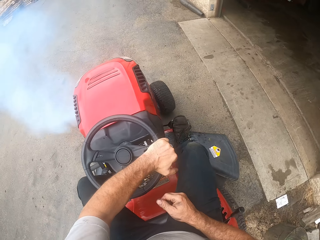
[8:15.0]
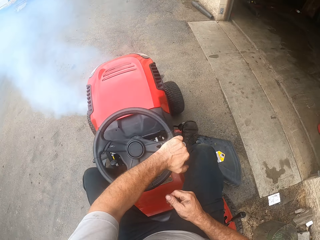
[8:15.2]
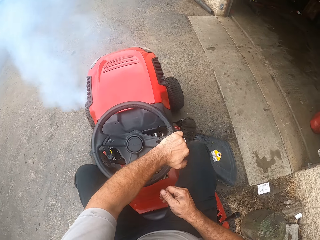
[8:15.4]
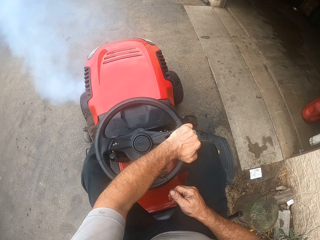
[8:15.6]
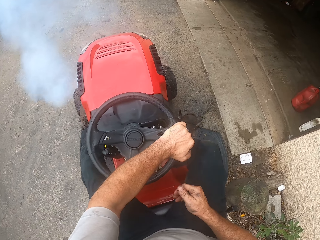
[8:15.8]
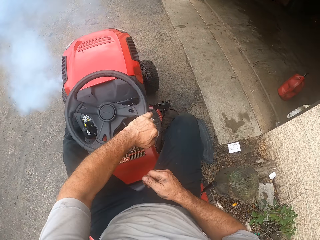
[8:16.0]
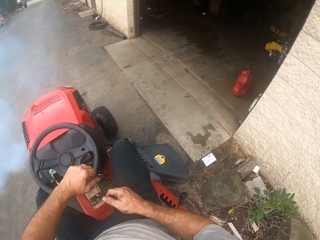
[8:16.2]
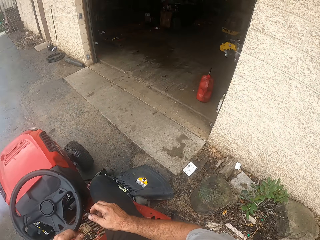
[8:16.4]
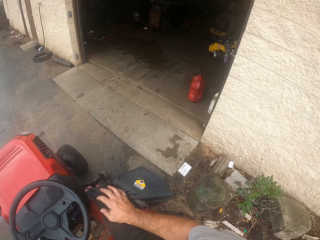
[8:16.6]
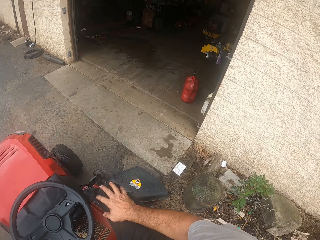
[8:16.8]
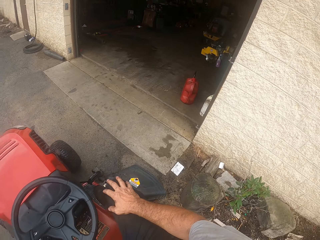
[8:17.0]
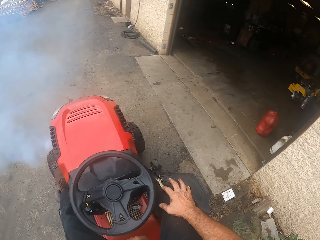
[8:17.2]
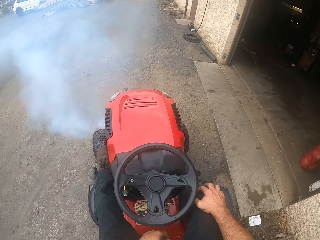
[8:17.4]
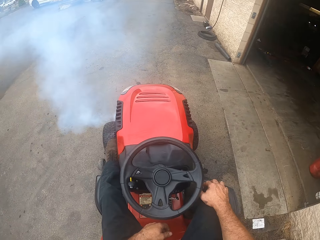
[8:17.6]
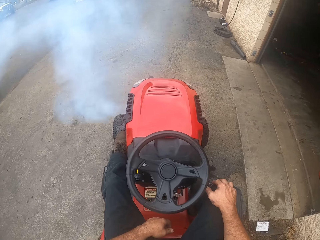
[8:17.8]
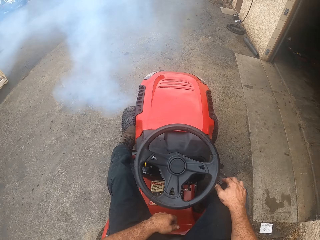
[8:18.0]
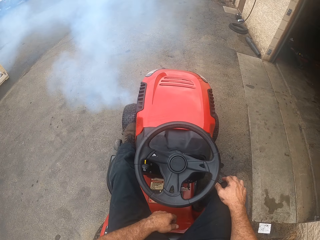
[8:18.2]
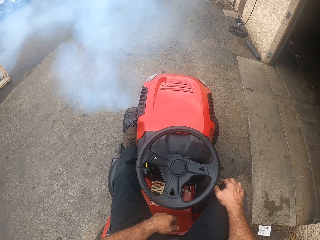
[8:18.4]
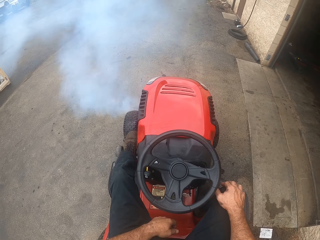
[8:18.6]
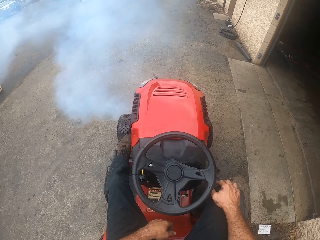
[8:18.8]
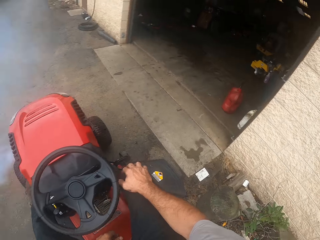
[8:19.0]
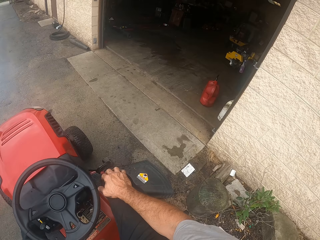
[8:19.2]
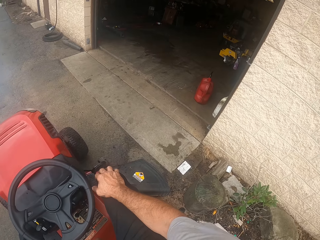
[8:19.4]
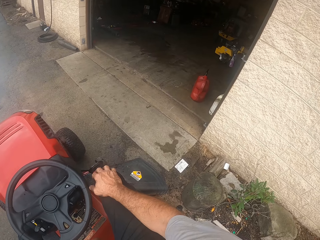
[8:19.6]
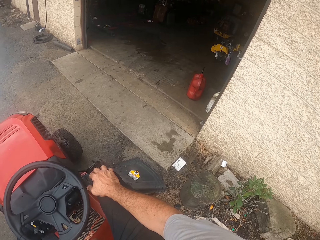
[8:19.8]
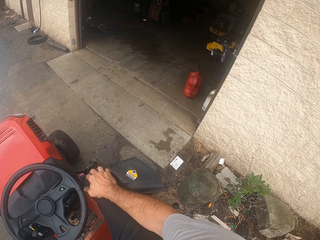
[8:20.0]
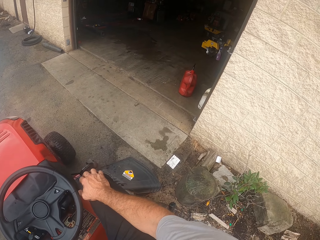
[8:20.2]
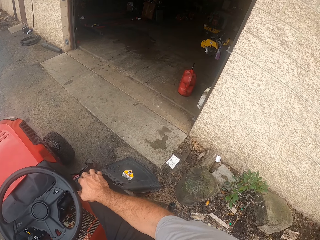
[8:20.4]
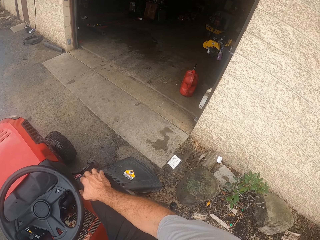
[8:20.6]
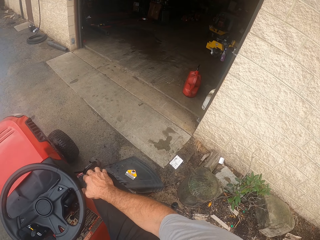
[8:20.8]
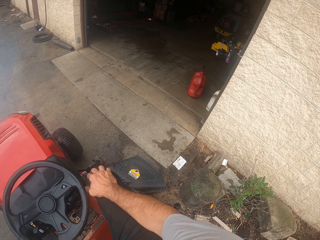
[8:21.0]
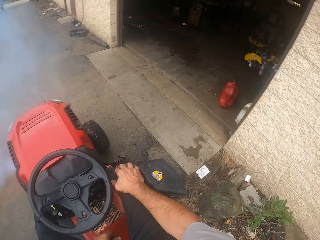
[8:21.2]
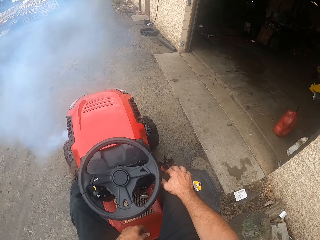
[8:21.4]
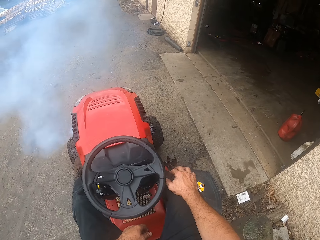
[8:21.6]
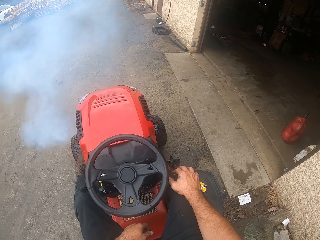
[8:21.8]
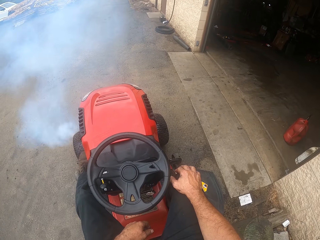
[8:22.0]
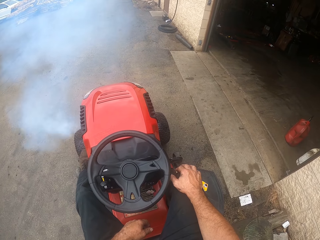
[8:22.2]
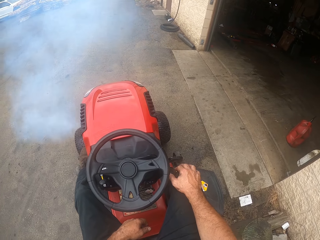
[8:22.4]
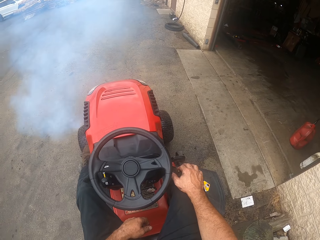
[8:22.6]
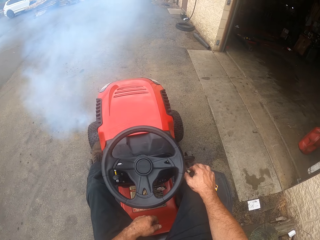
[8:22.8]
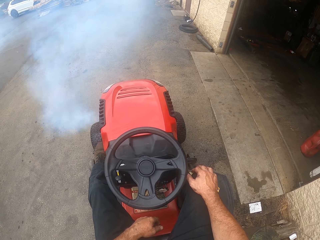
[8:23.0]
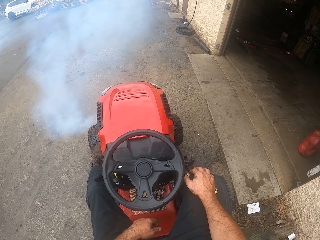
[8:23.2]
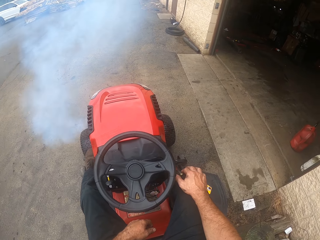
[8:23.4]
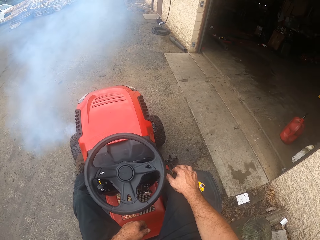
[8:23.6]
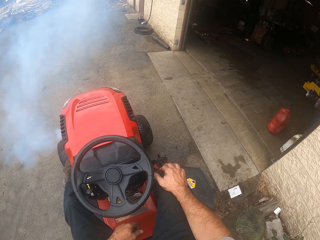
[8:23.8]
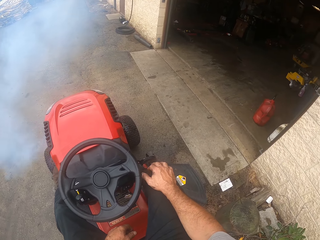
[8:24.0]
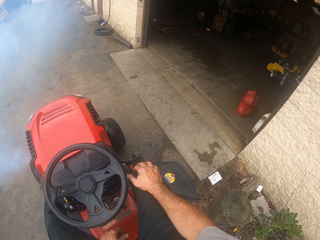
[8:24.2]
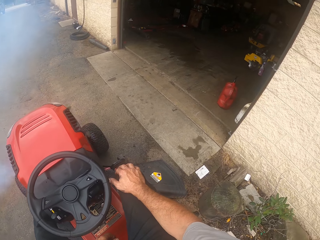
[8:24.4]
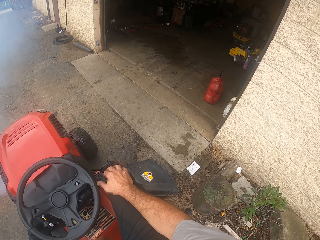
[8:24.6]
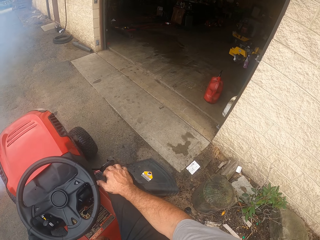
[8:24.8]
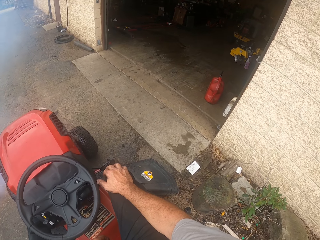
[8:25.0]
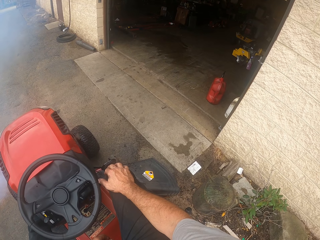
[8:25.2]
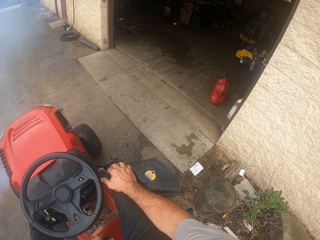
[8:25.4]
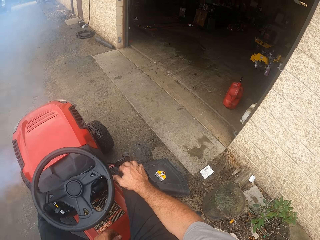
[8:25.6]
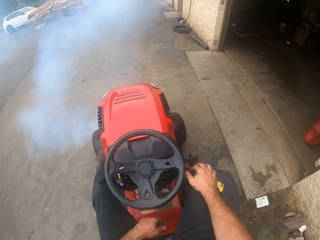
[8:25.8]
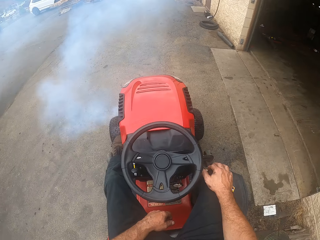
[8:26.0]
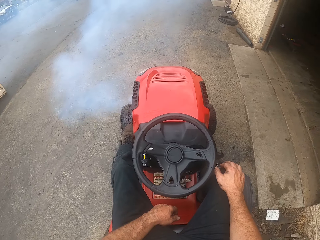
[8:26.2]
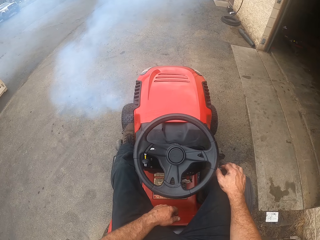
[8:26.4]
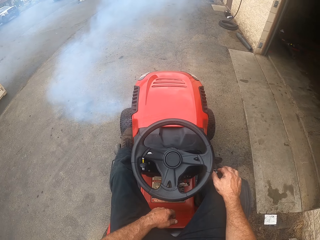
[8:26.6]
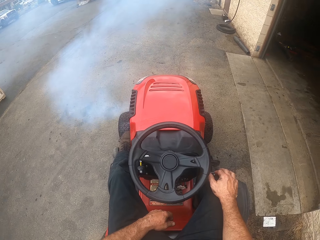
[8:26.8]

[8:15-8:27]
The camera wearer stops the zero turn lawn mower. They look around.

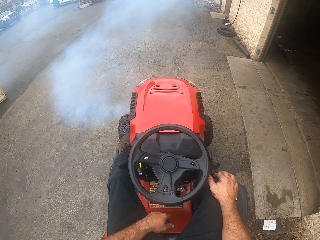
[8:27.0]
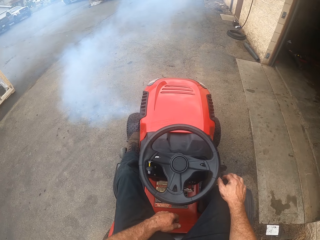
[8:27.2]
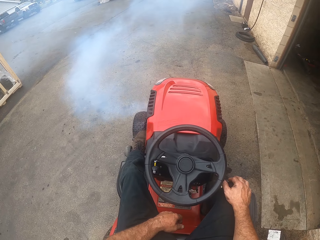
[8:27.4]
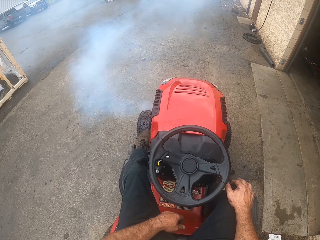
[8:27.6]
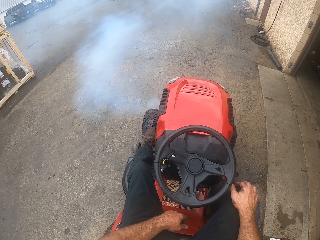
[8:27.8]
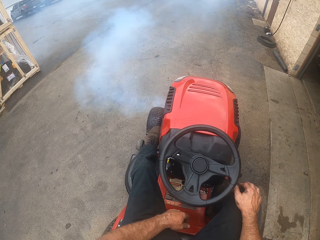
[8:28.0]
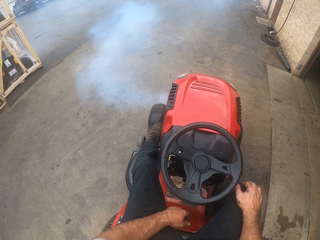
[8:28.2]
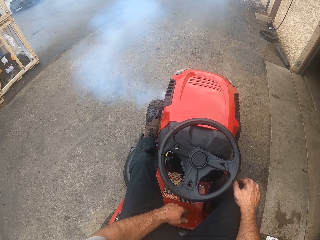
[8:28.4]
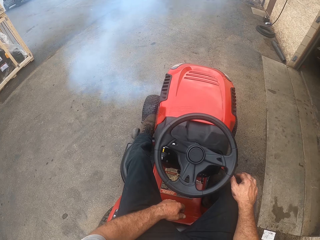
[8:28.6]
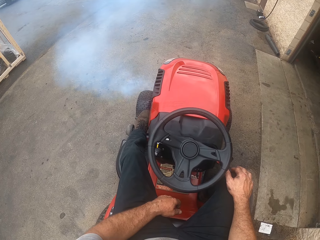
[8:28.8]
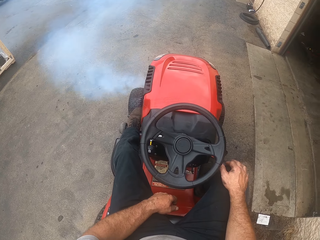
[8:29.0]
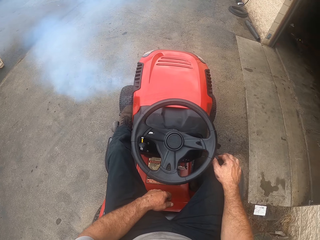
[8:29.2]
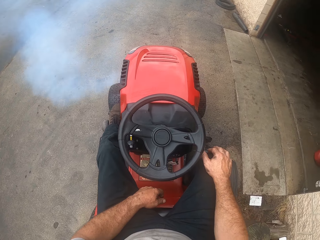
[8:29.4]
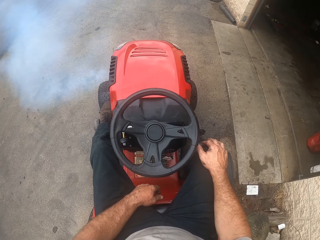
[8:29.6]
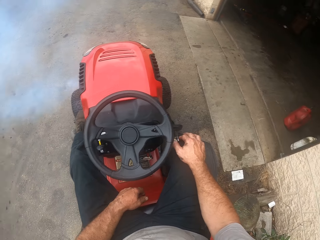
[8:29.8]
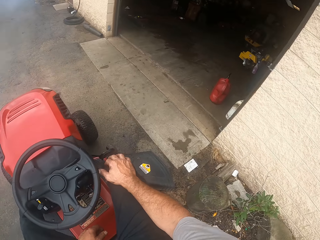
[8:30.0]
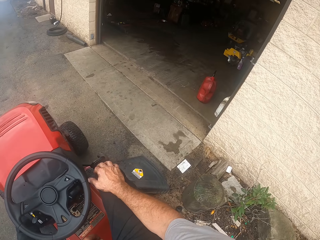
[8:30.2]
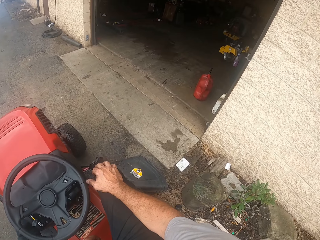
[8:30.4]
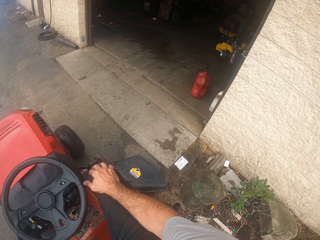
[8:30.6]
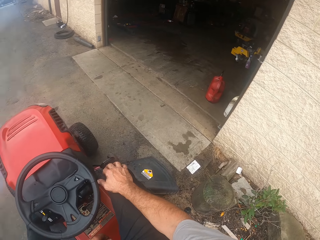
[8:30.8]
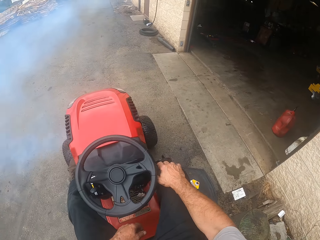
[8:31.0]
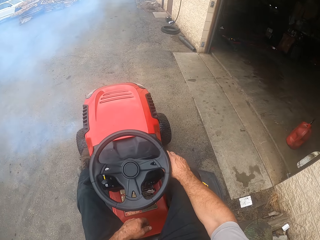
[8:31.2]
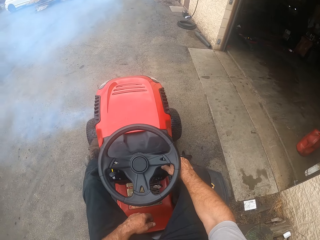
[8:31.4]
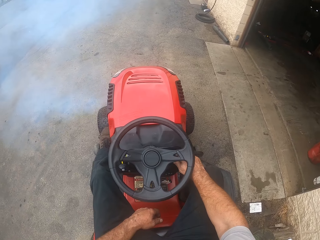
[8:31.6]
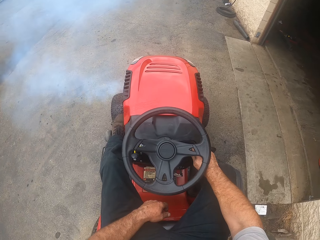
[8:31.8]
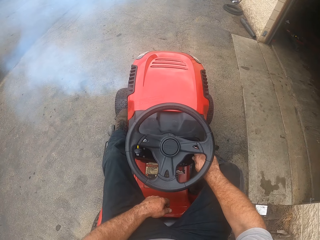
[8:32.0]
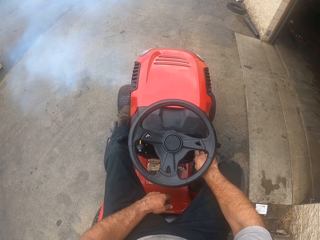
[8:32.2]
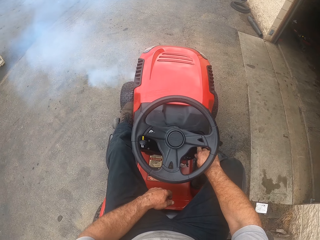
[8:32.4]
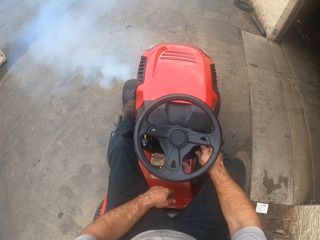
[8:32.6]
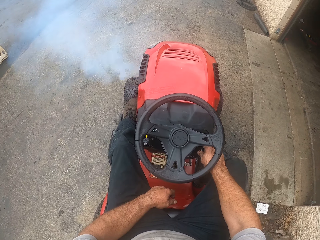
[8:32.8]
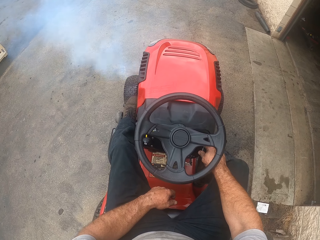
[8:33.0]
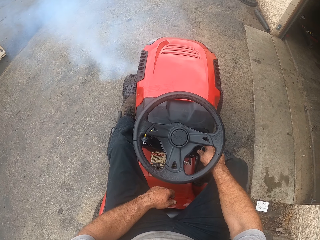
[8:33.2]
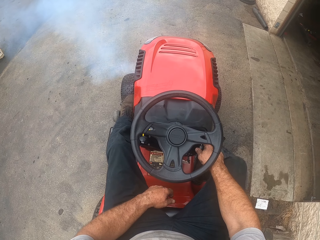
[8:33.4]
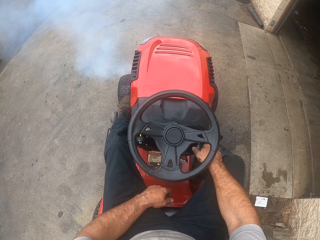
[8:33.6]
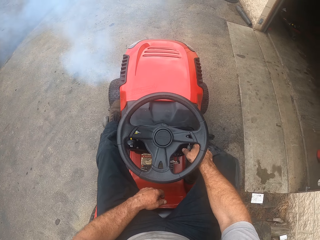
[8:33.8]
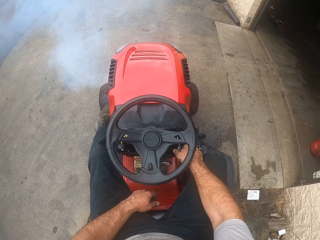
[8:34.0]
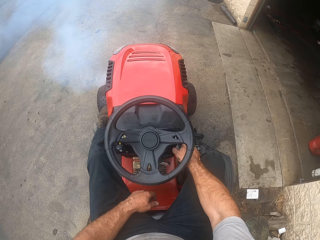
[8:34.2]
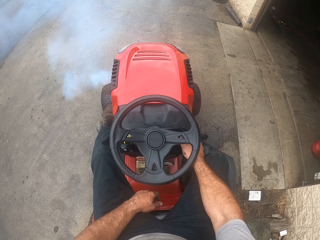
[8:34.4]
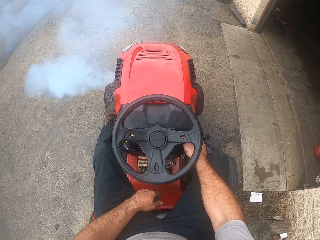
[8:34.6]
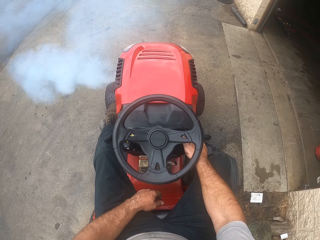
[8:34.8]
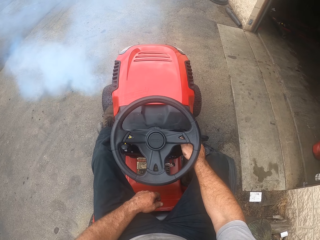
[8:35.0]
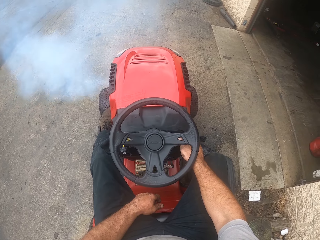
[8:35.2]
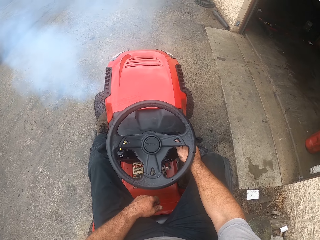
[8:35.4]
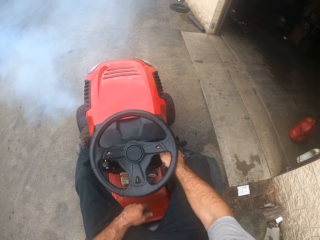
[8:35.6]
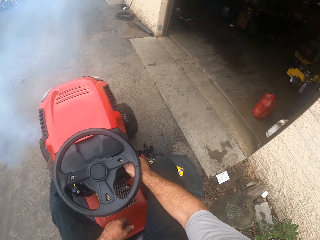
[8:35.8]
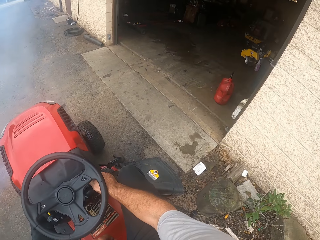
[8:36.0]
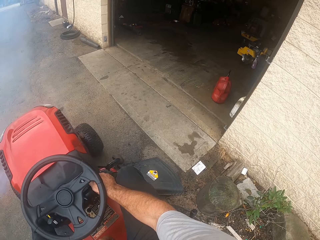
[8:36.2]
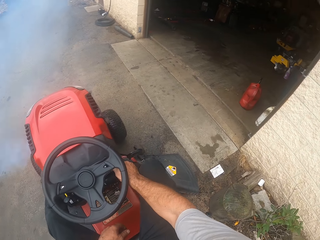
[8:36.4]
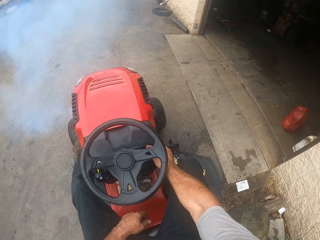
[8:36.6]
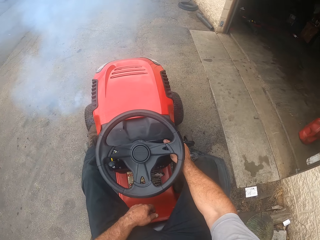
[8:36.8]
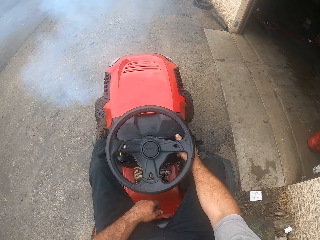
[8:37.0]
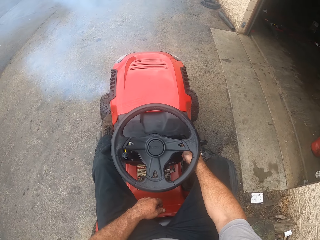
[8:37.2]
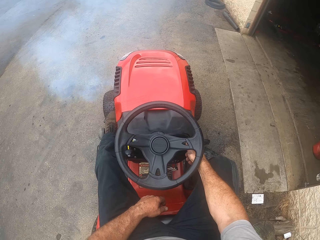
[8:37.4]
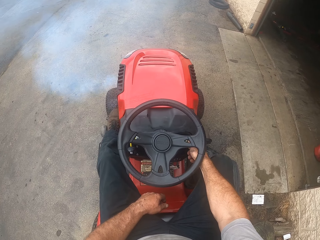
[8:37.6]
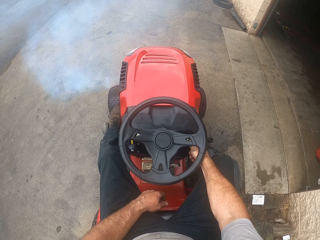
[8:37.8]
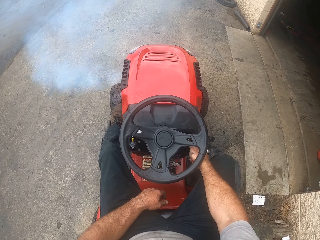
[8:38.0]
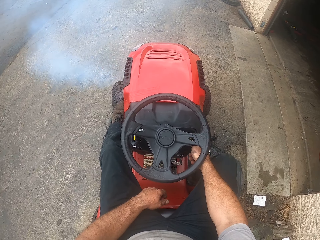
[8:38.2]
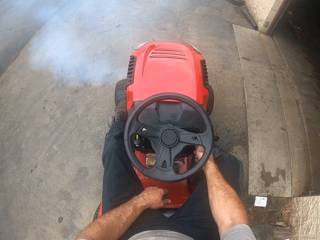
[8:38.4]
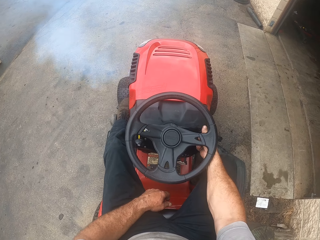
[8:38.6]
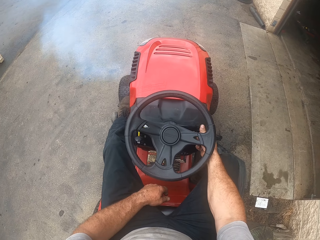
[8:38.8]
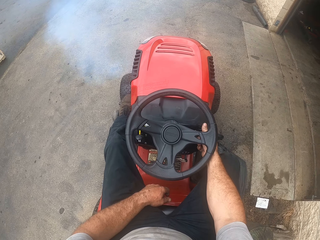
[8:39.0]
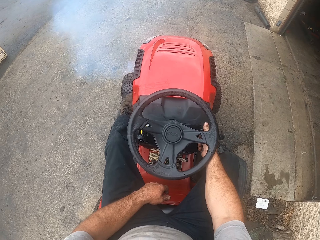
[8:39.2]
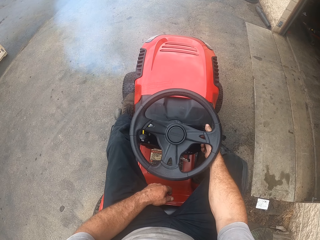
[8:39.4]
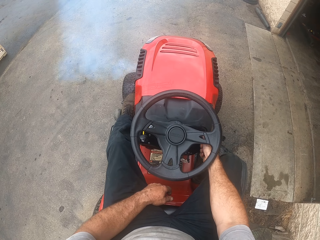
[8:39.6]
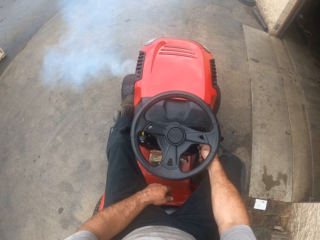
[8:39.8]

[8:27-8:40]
The camera wearer moves the lawn mower drive clutch lever. They touch something on the zero turn lawn mower. They look around.
